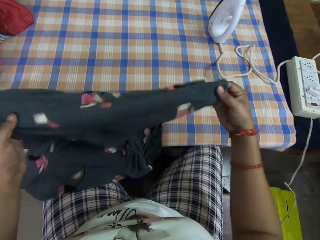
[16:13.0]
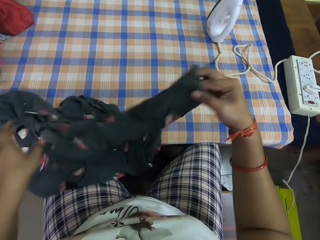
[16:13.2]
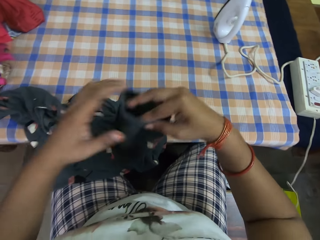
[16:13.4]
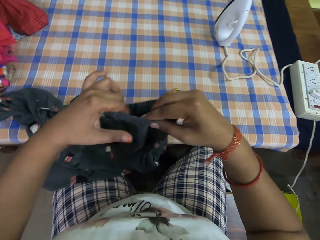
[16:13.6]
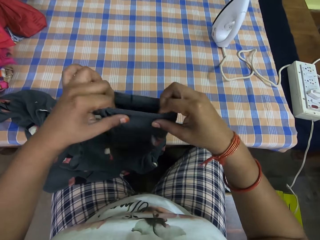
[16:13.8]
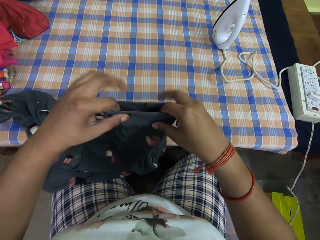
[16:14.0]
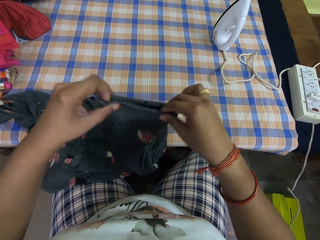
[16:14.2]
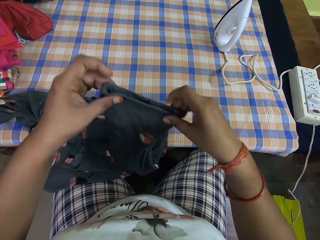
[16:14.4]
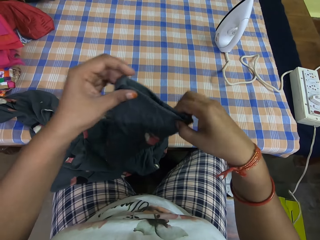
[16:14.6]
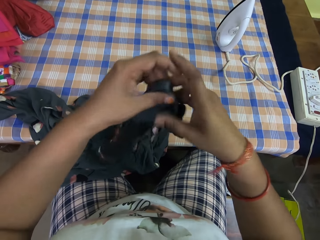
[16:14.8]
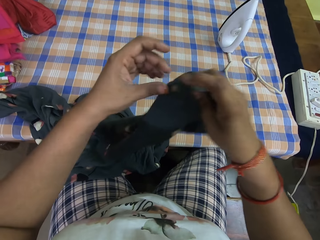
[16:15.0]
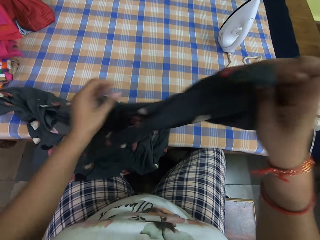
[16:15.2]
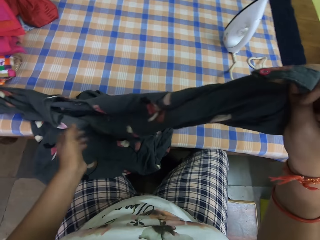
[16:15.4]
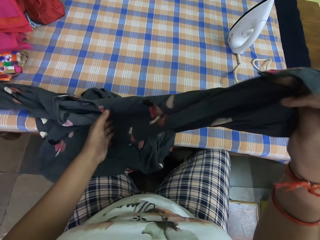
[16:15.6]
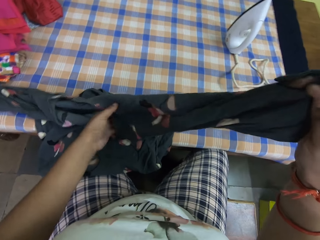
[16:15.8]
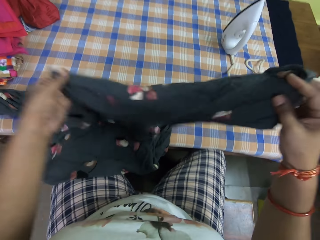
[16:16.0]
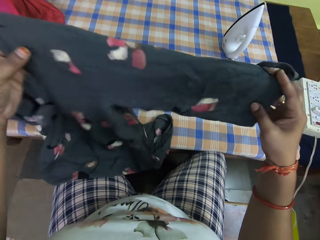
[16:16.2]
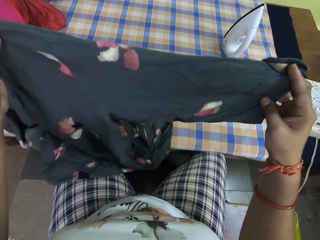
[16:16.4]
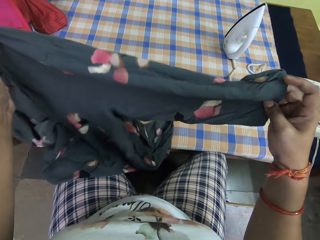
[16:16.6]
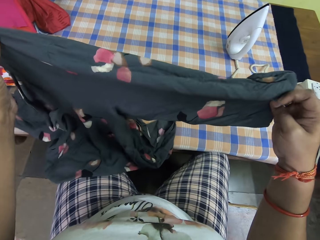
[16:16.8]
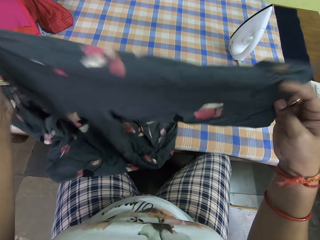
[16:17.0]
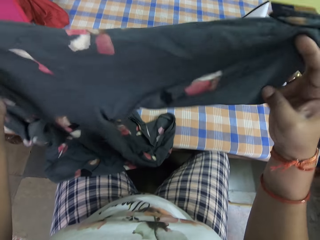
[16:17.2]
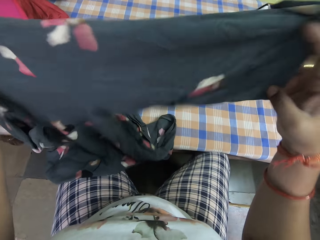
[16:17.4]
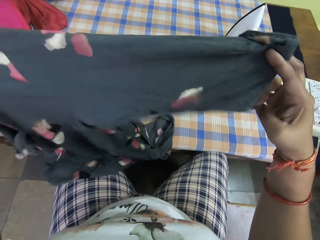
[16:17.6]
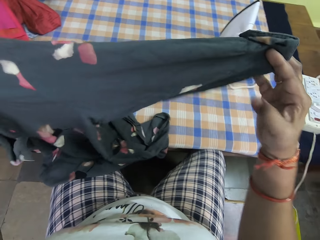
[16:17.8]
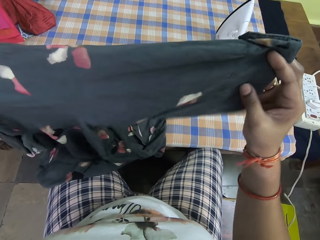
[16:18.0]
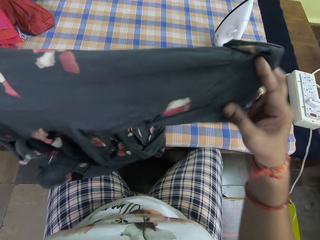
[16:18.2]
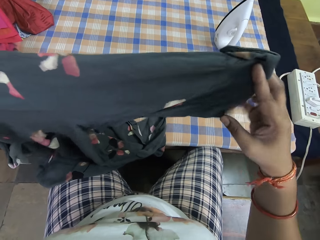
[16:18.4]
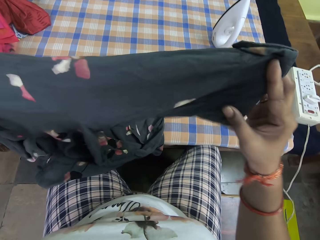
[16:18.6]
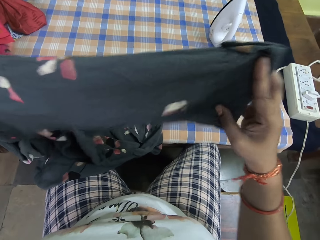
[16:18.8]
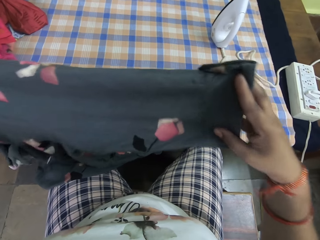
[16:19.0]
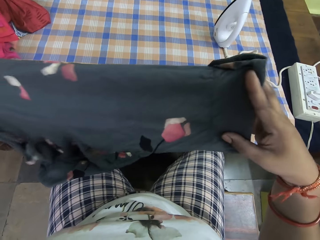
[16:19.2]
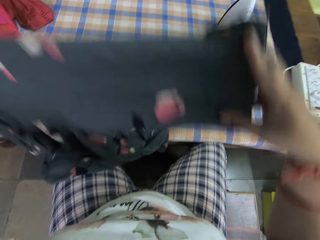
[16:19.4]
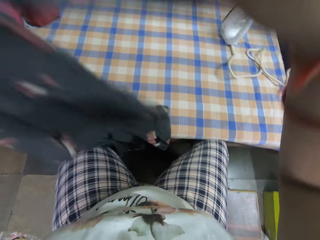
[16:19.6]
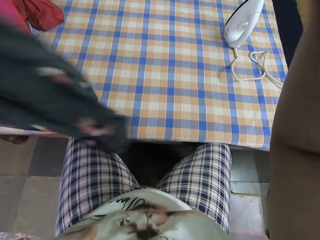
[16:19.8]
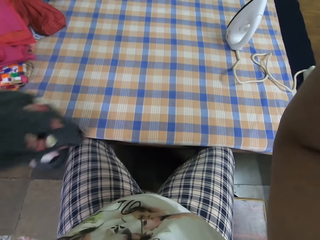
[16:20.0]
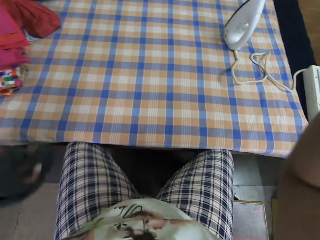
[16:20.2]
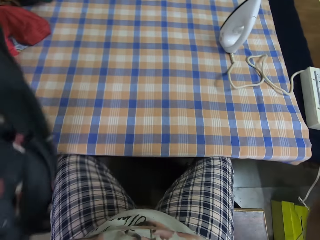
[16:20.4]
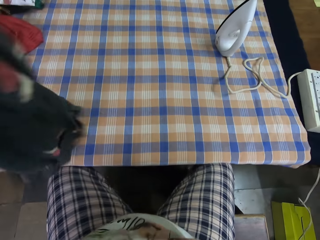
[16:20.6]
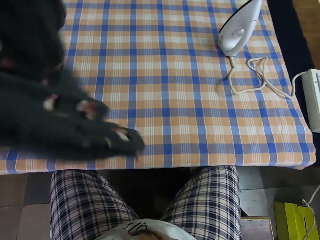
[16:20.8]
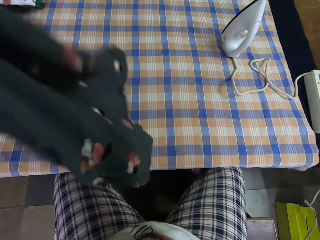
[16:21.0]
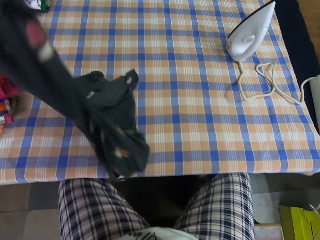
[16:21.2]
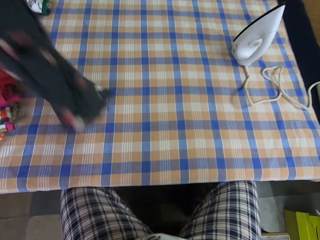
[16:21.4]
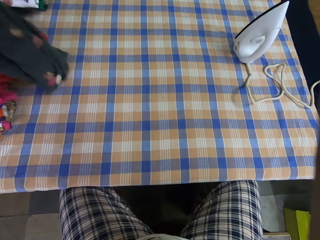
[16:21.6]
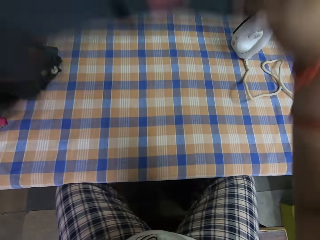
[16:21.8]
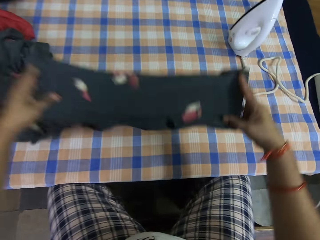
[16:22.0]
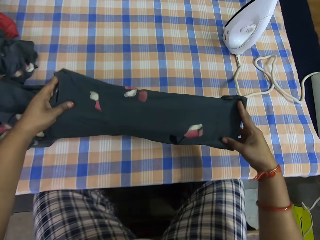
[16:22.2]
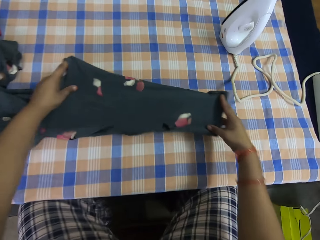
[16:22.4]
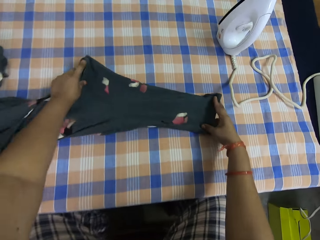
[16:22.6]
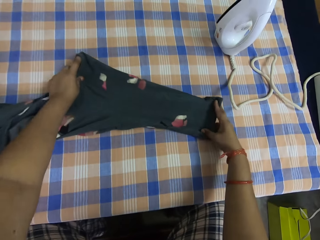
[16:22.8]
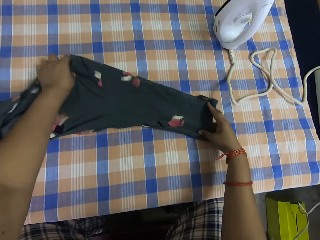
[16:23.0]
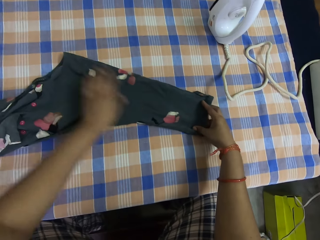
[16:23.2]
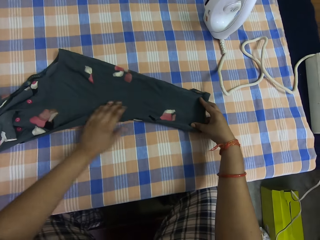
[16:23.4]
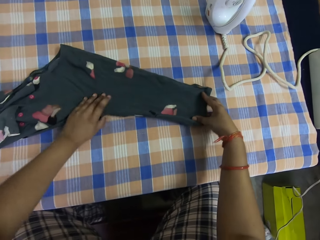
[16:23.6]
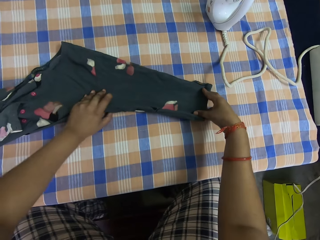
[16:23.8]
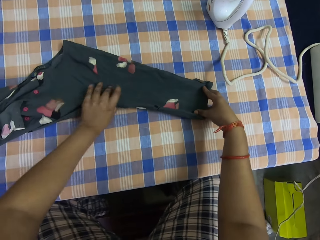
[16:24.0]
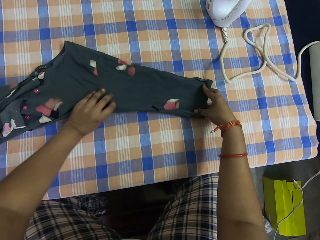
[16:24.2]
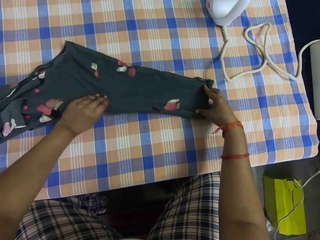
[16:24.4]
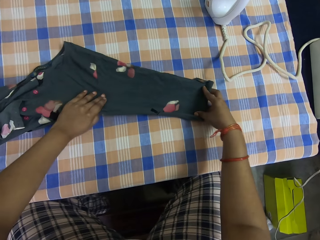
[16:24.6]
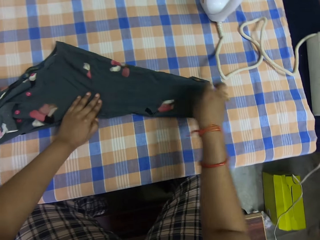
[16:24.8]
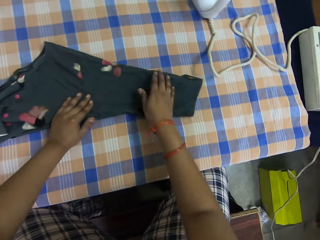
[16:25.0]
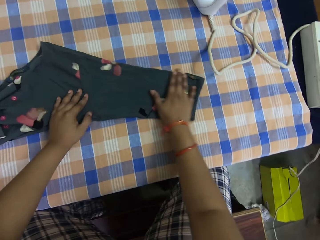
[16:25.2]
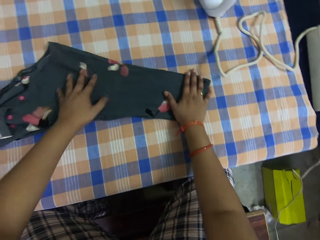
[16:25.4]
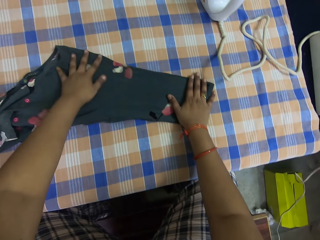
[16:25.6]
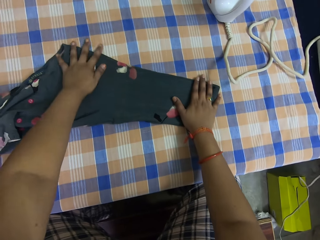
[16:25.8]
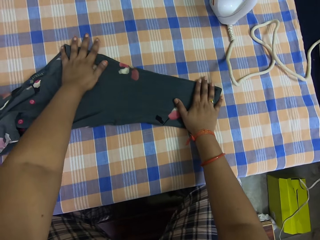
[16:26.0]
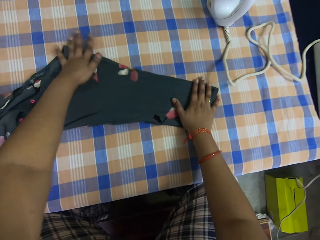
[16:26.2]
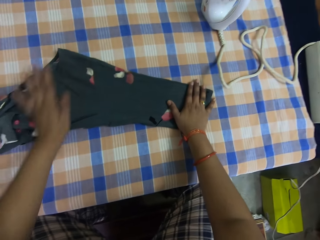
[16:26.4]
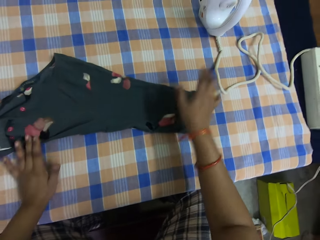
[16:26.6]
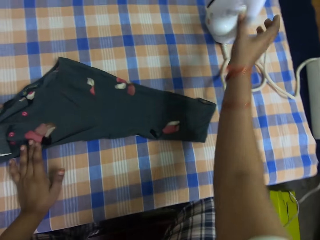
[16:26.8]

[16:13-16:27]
The camera wearer stretches the cloth. He swings the cloth, drops the cloth on the table, and stretches the cloth. He adjusts the cloth on the table with both his hands.

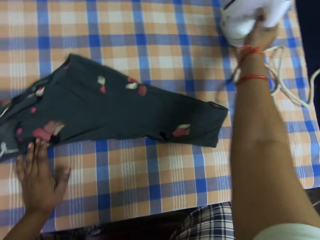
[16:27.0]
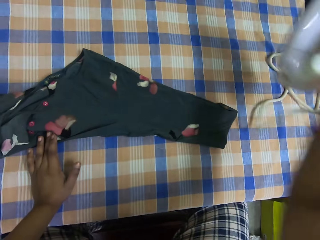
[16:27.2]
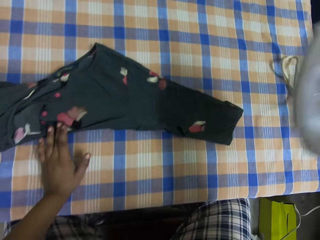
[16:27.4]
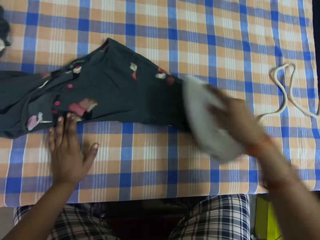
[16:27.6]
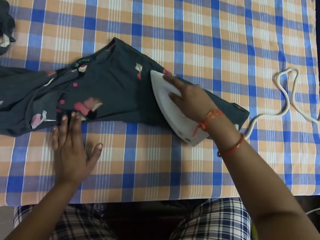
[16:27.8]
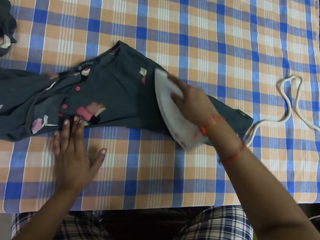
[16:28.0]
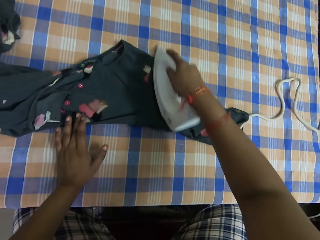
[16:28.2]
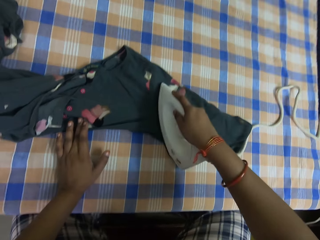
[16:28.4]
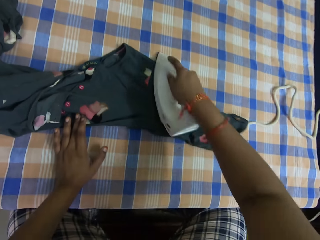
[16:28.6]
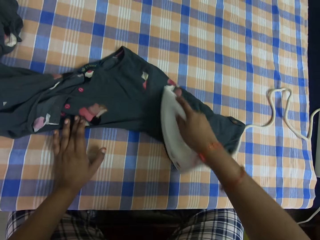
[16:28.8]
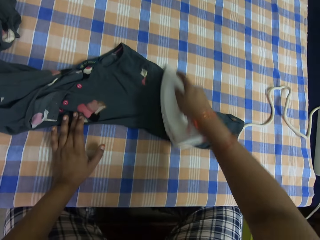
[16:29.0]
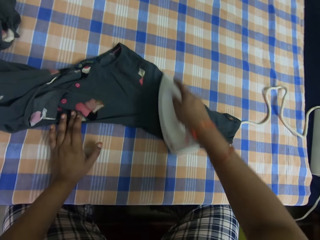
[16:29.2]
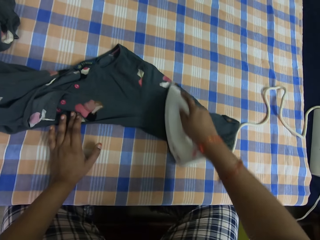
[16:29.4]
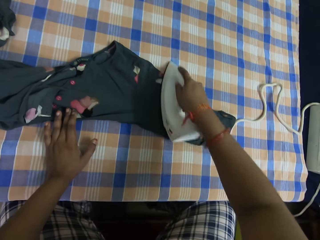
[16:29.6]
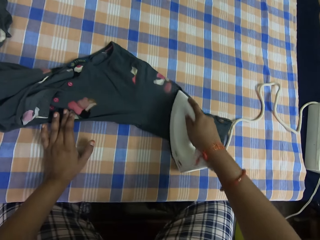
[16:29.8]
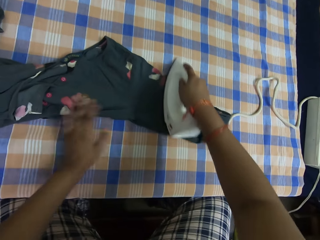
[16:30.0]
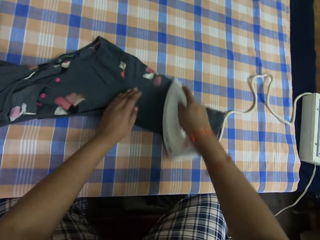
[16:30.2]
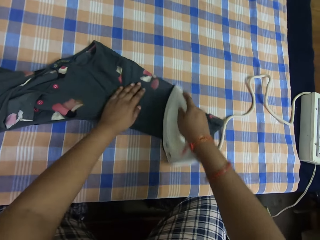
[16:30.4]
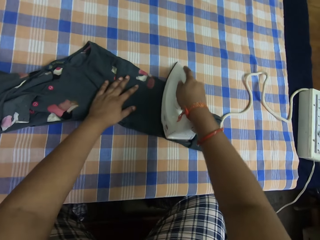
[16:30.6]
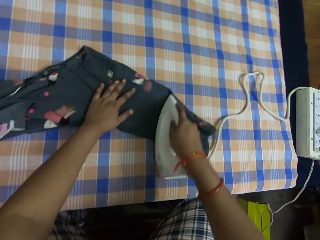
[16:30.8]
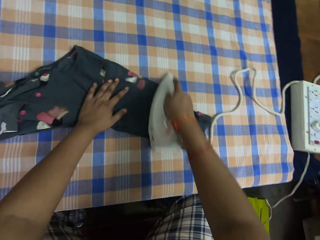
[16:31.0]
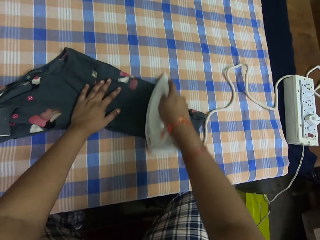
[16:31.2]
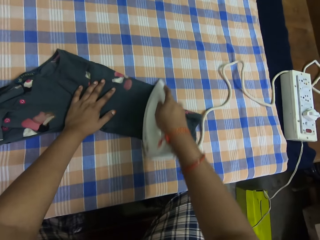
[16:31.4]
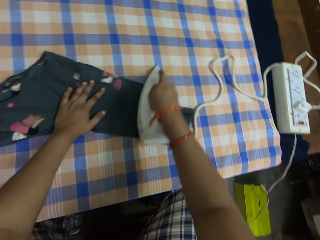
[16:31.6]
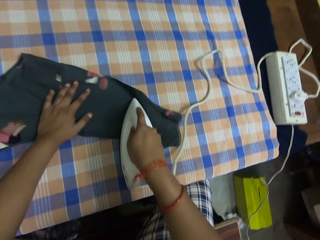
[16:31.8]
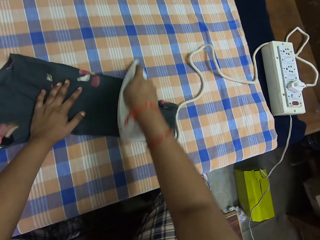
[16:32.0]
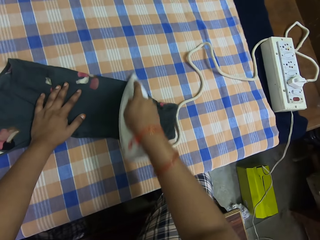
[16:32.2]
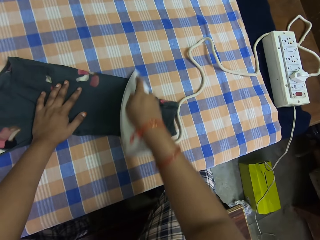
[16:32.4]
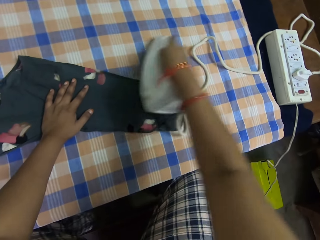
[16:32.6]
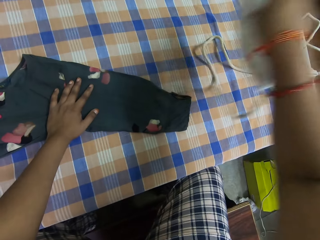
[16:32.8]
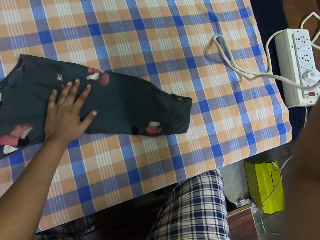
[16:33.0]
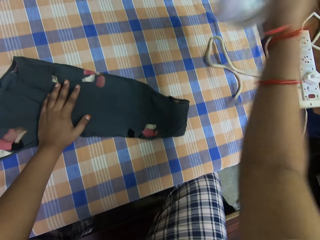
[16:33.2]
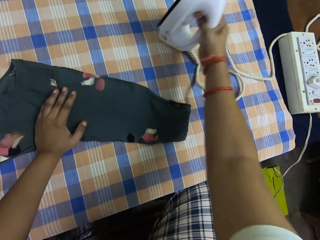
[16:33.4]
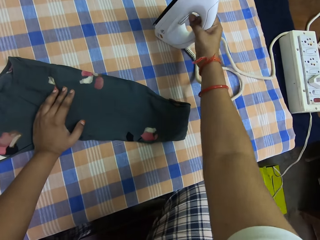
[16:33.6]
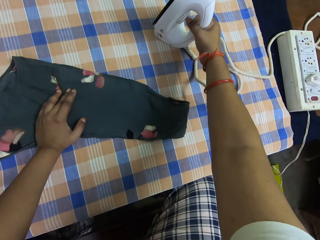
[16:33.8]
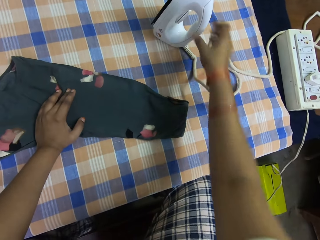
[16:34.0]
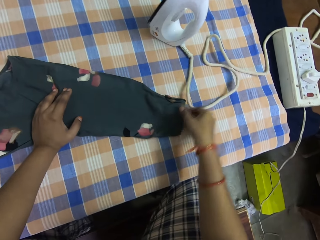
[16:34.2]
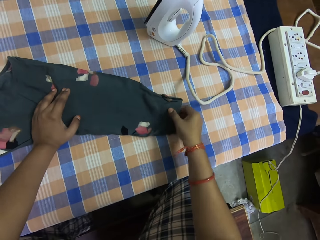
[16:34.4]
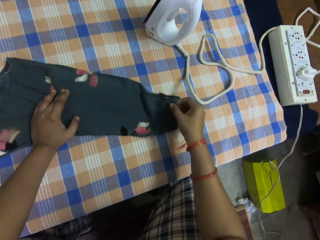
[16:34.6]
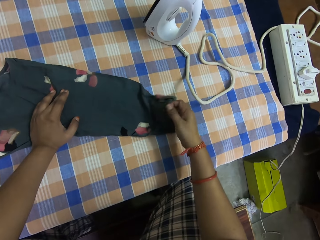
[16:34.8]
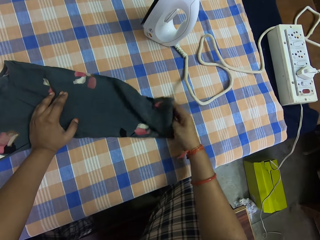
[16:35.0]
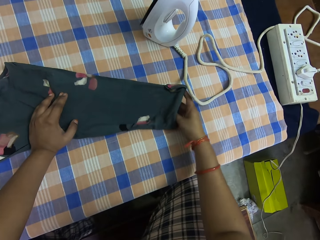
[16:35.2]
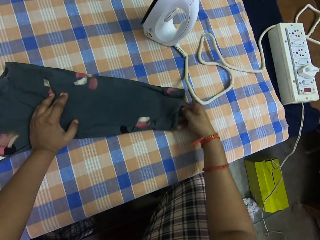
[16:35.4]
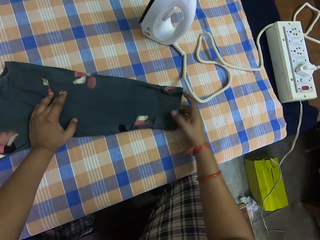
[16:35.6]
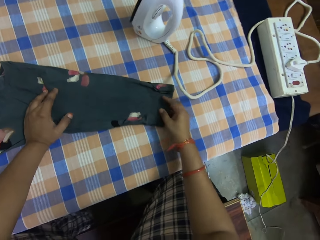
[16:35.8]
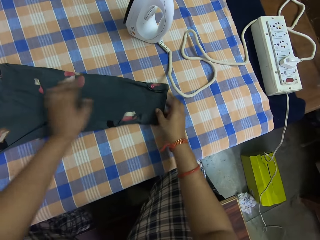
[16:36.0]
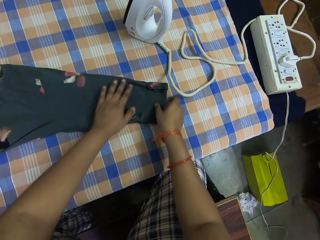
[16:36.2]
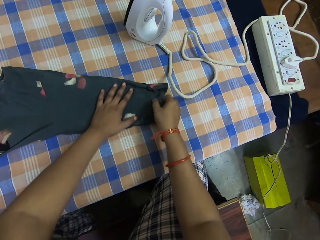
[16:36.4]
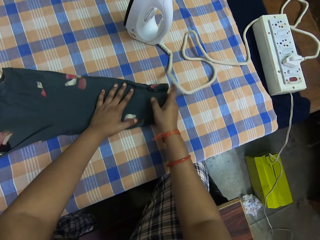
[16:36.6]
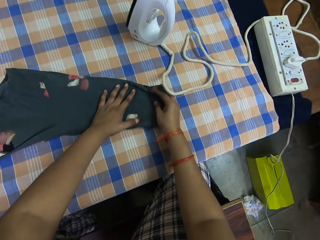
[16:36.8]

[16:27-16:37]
The camera wearer picks up the iron box. He holds the cloth on the table with his left hand and smoothens the cloth on the table with the pressing iron in his right hand. He lifts the iron box, places the iron box on the table, and stretches the cloth.
